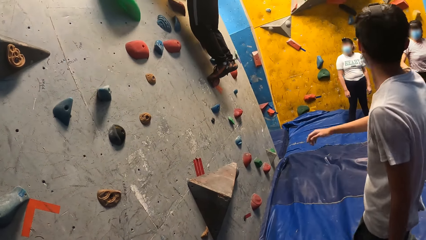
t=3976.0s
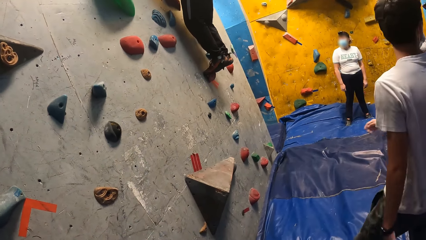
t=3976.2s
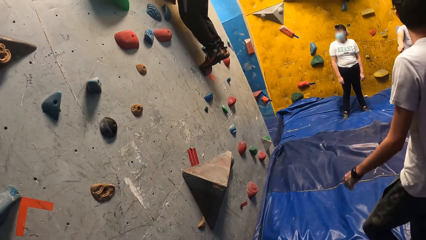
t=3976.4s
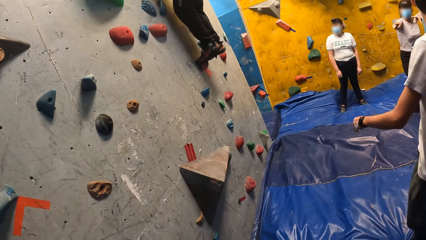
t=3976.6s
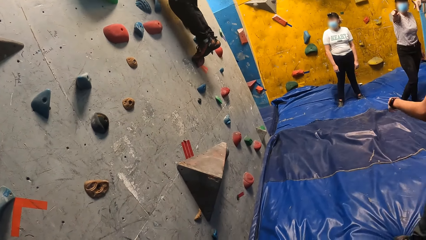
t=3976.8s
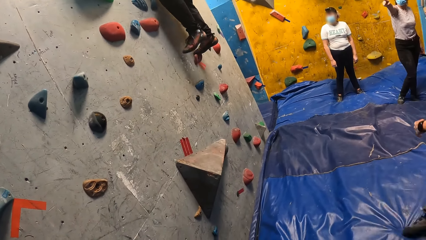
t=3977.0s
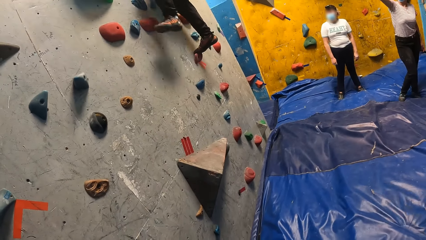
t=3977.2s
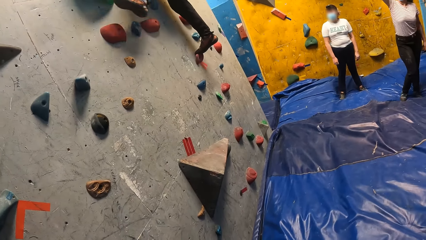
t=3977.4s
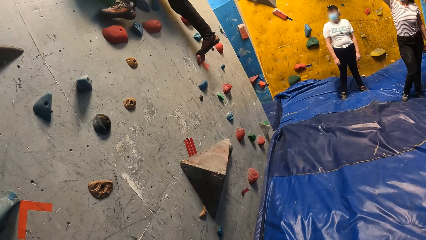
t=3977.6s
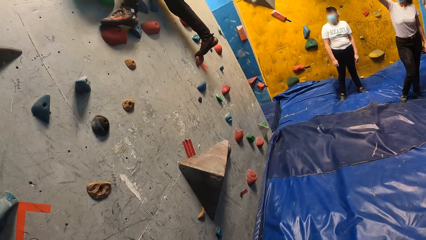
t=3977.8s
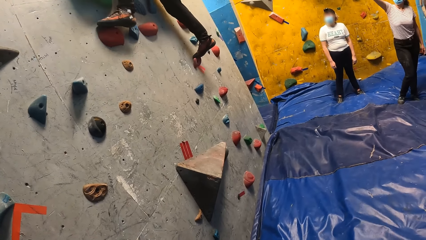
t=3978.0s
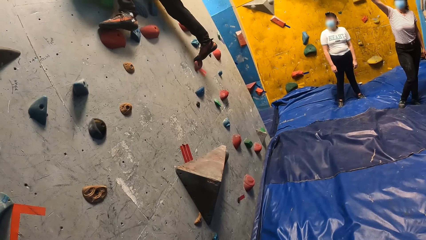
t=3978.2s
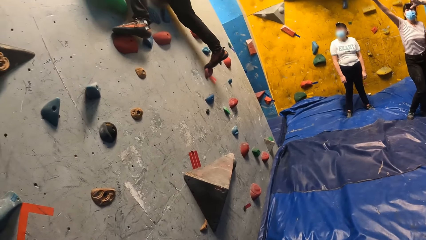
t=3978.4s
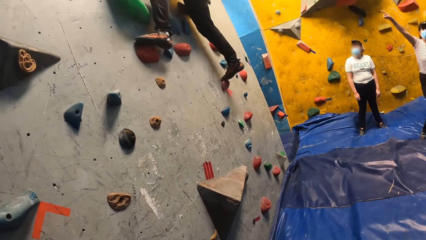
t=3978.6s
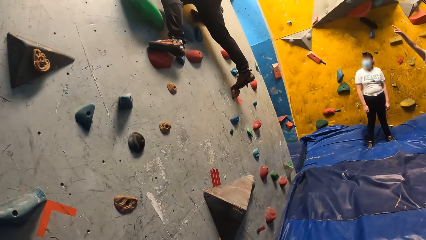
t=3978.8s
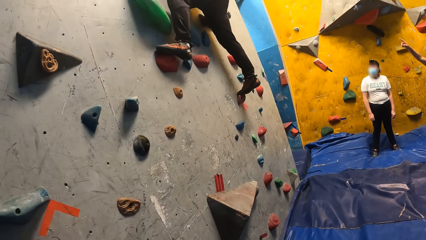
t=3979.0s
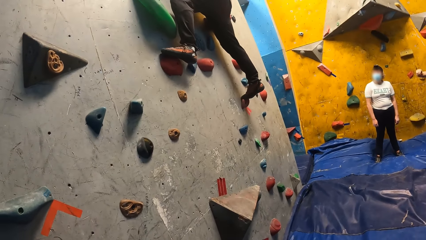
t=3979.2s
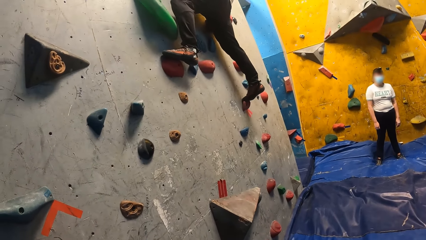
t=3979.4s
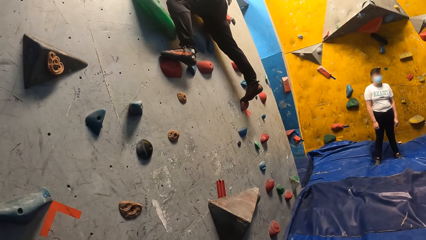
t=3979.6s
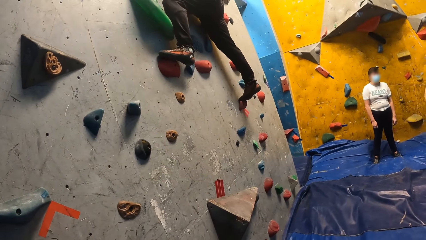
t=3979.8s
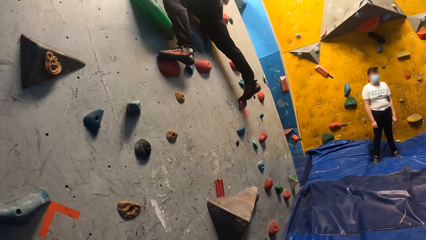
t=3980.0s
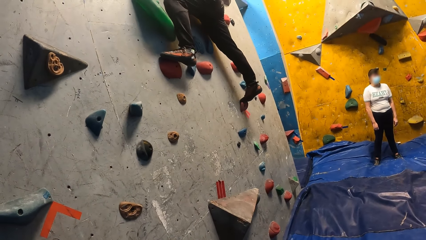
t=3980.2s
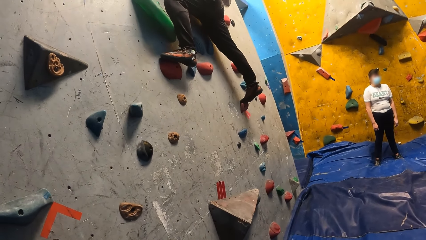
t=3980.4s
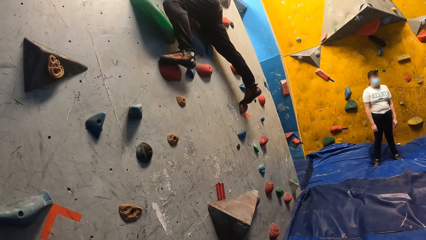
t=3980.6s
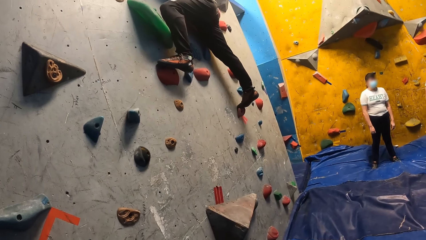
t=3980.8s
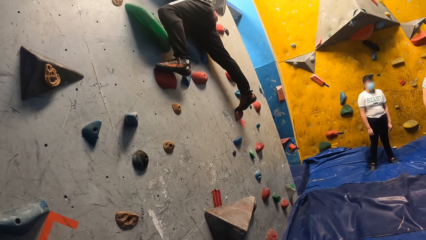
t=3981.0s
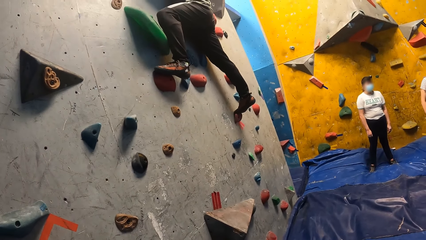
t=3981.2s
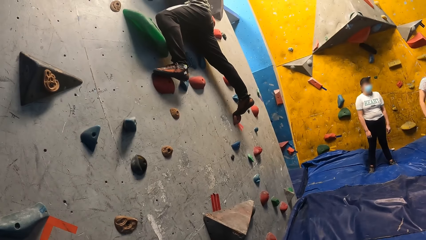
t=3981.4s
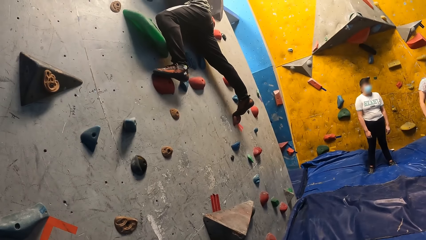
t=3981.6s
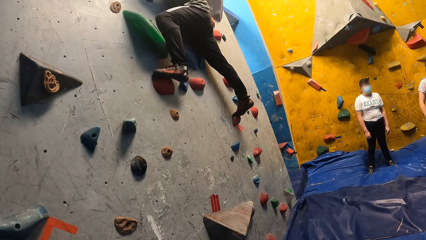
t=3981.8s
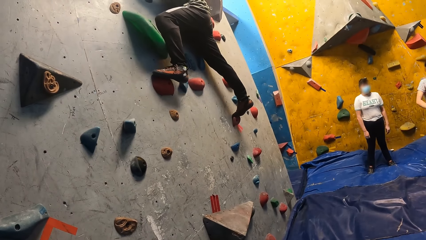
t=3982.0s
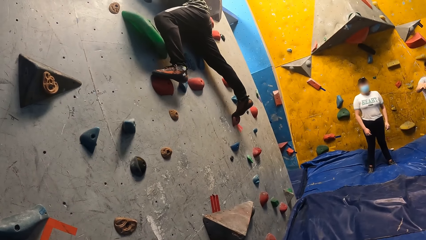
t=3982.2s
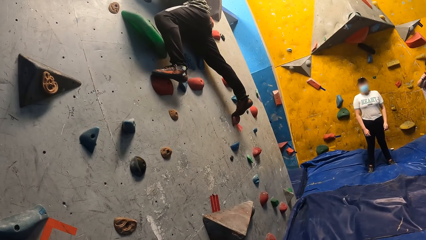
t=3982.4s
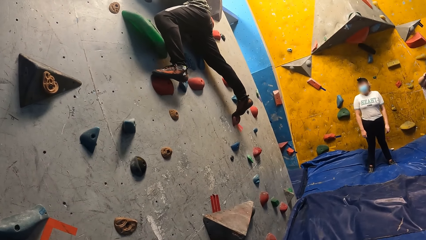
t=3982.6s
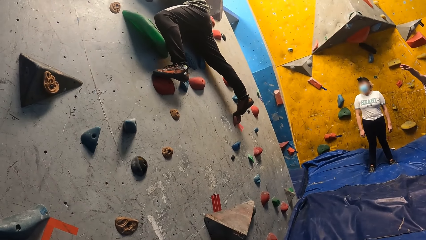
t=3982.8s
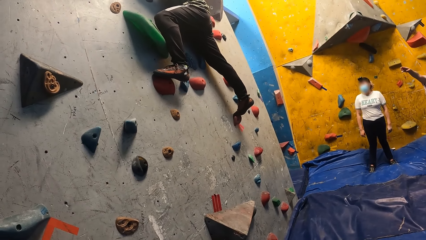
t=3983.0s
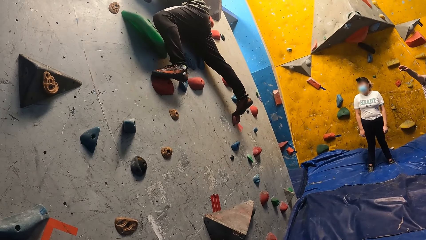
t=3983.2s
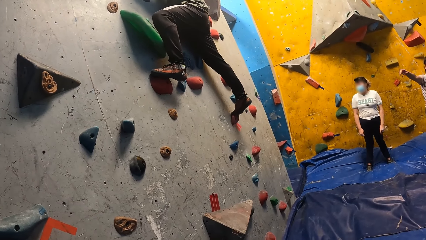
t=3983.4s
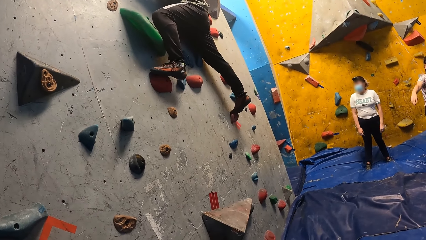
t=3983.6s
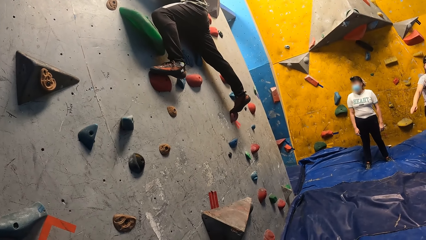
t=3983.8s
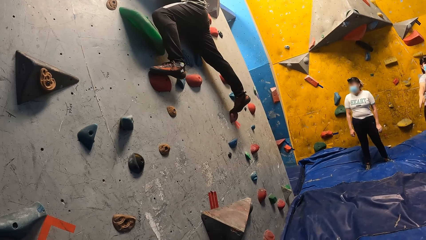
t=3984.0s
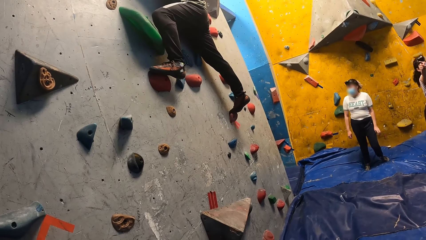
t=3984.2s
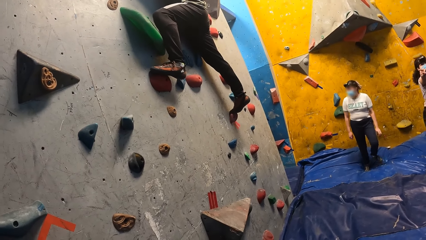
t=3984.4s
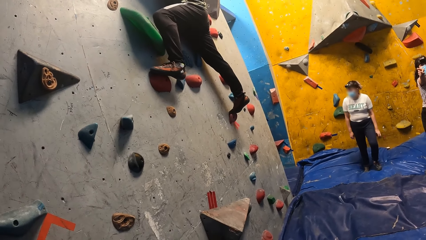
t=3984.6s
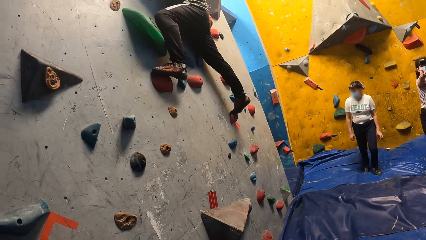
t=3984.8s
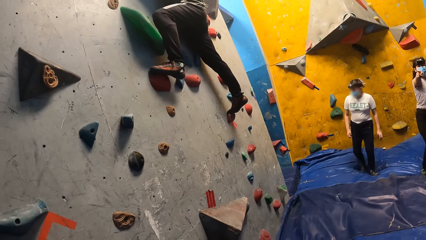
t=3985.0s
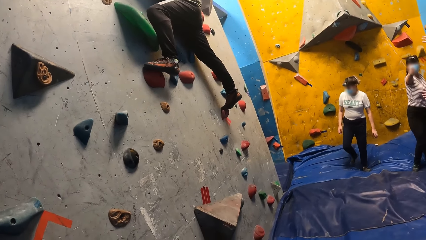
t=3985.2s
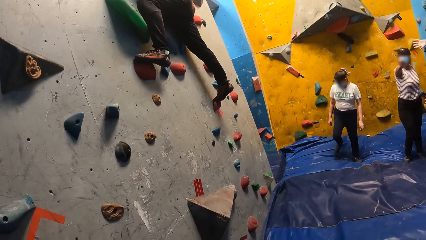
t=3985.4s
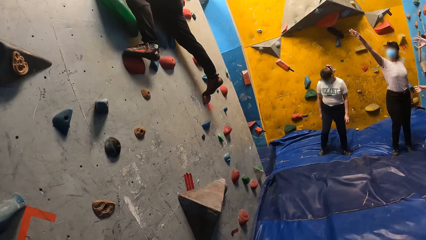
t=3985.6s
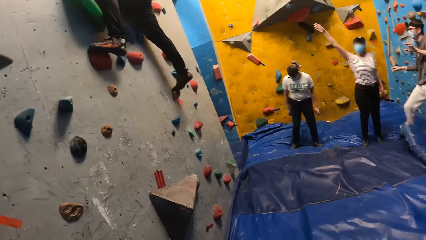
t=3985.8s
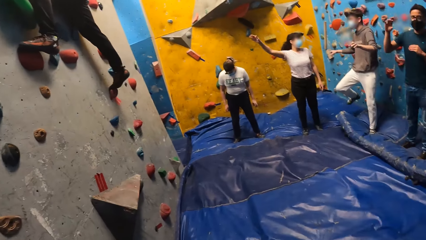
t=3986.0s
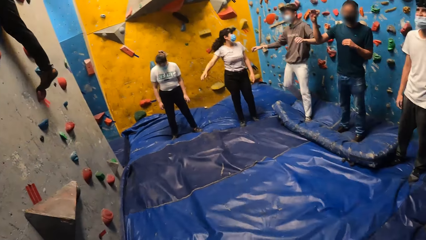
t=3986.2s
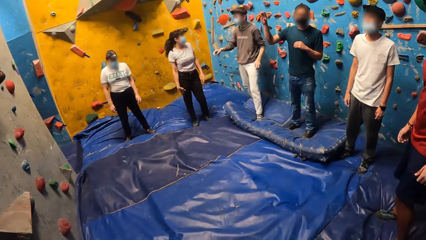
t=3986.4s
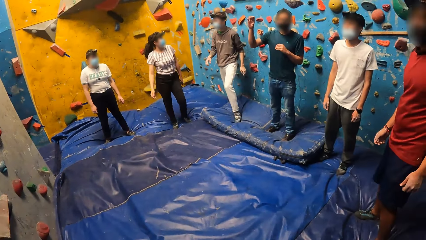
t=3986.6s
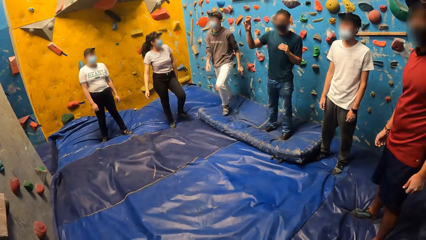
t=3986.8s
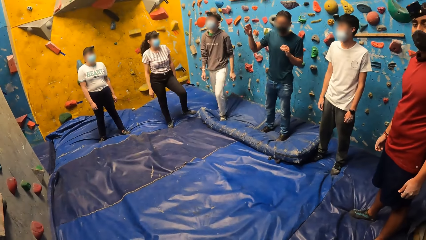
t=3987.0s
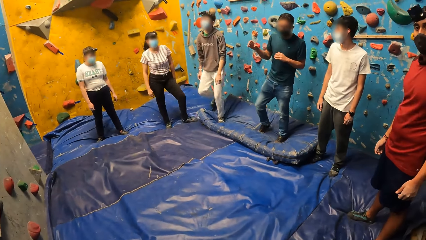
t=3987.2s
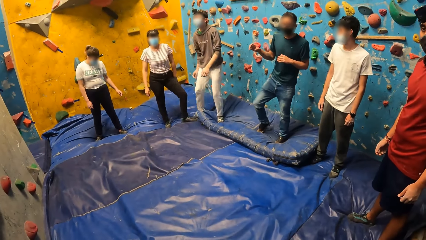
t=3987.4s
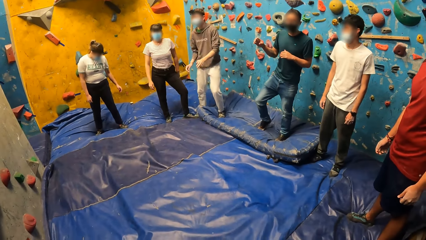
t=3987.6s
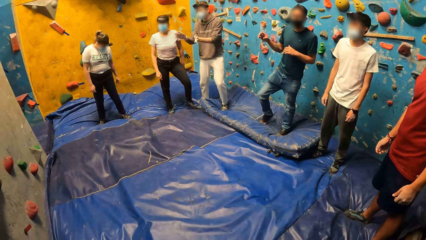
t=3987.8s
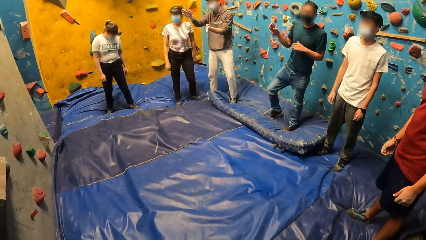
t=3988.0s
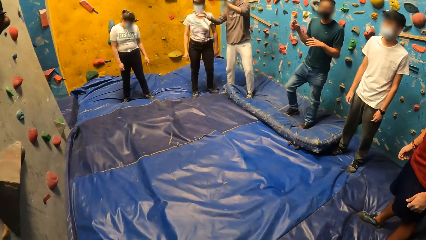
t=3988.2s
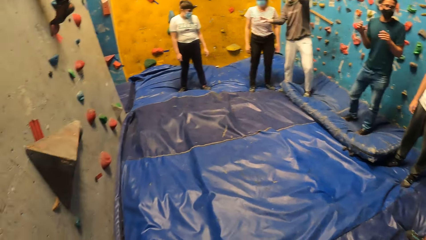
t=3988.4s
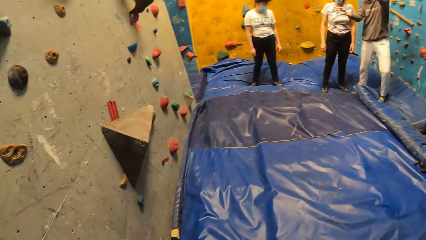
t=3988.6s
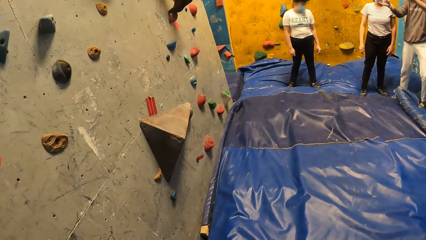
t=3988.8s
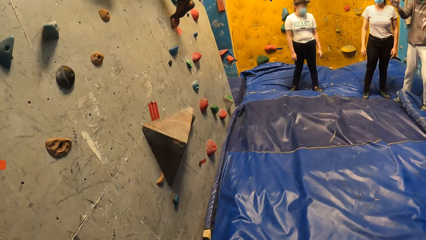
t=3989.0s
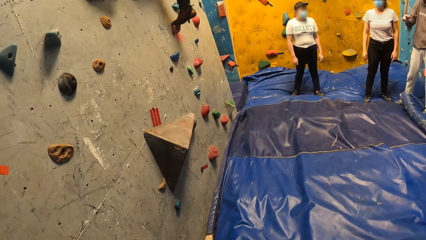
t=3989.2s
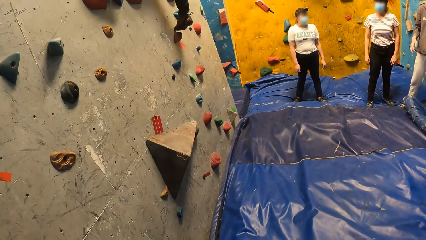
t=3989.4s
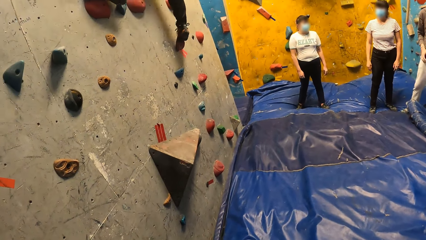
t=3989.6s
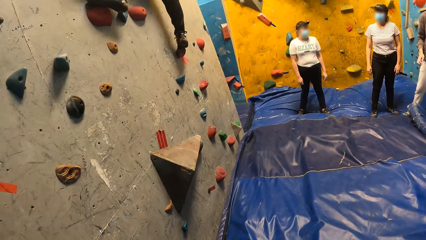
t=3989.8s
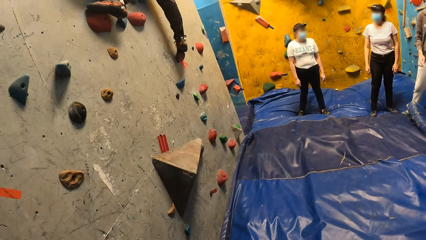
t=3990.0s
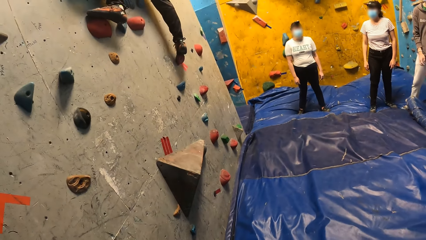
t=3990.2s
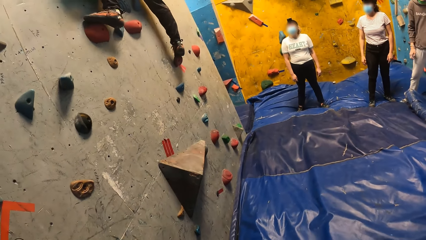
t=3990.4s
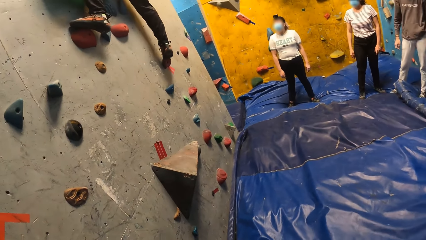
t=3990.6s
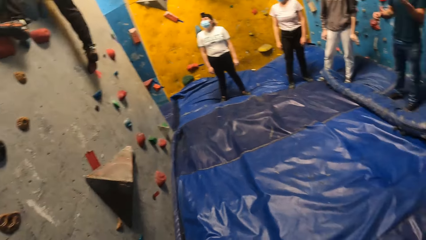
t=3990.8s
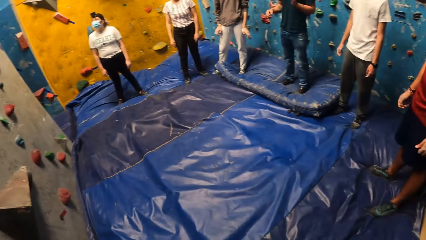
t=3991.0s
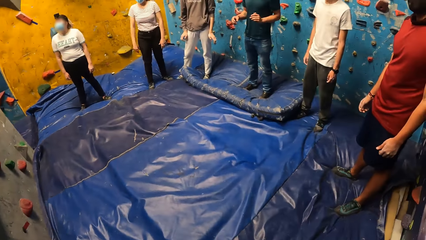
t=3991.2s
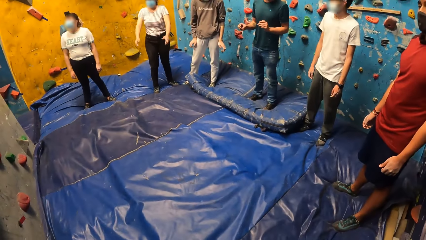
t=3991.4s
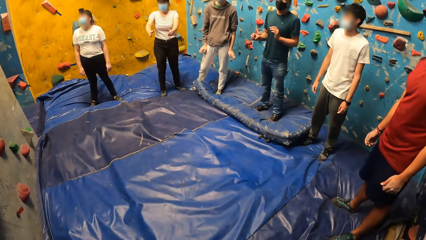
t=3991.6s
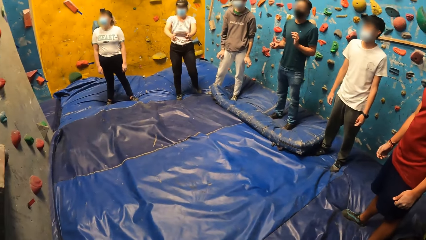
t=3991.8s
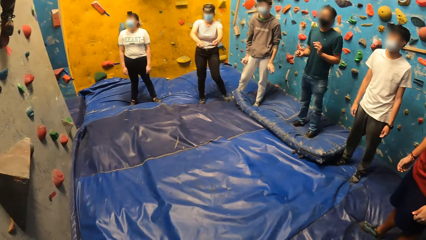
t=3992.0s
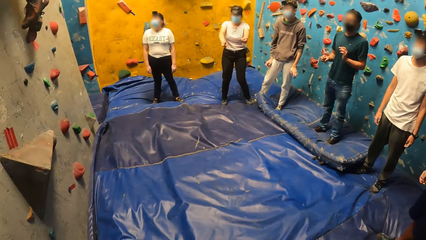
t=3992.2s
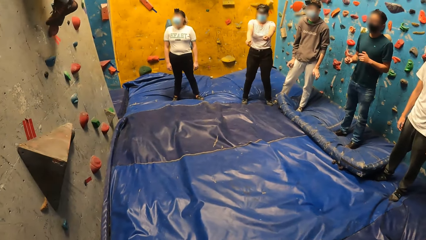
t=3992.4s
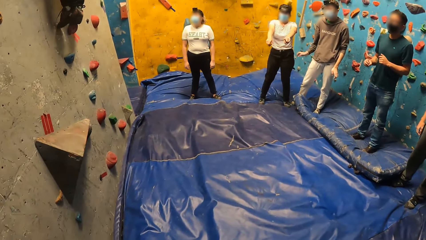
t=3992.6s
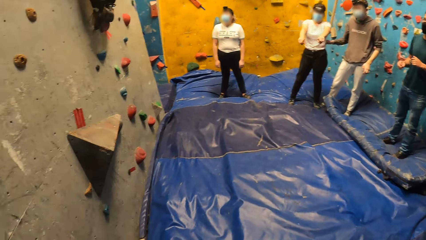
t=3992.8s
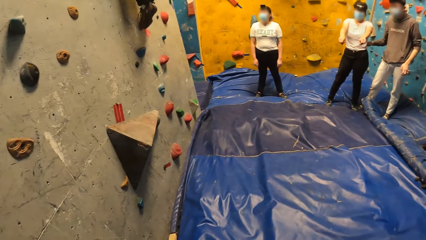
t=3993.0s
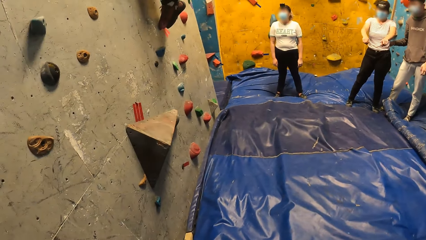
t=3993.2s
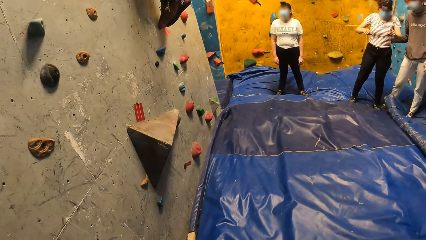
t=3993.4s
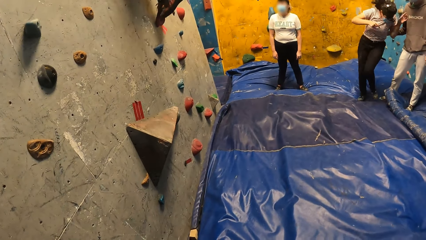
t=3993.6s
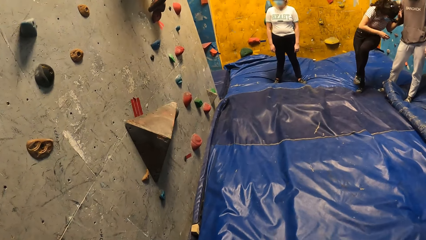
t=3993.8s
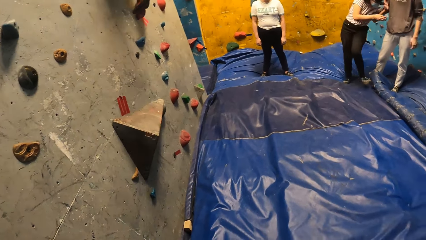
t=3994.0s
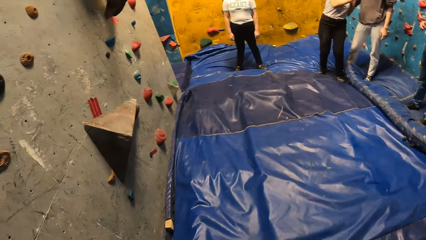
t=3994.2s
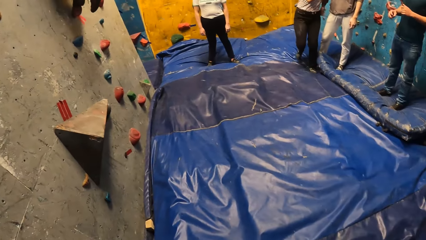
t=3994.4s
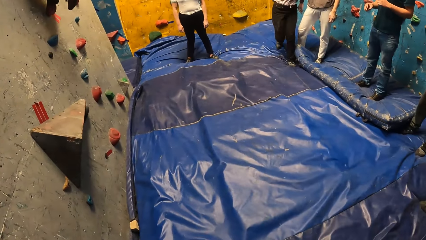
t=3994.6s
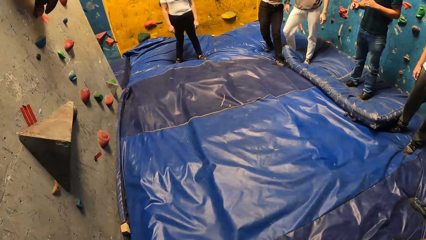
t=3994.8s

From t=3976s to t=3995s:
A man walks backward on the climb wall room. A woman points up the climb wall. Another man climbs up the climb wall. The woman points up the climb wall. Another woman walks on the climb wall floor room. The camera wearer turns around the room. A third man converses with the first woman. The first woman stretches her arms forward. A fourth man converses in the climb wall room. The third man touches the first woman. The first woman jumps on one leg.
